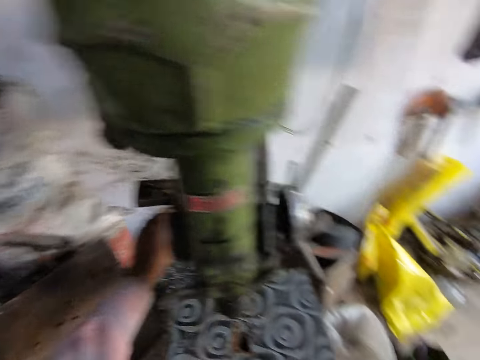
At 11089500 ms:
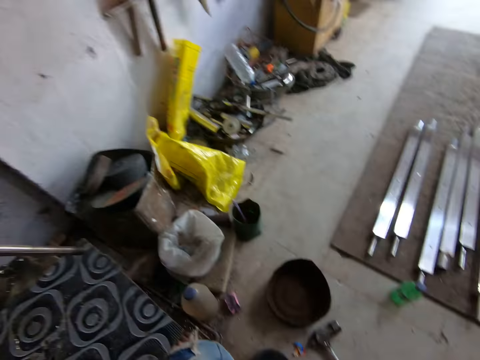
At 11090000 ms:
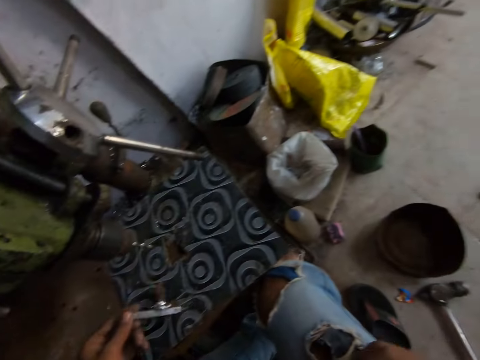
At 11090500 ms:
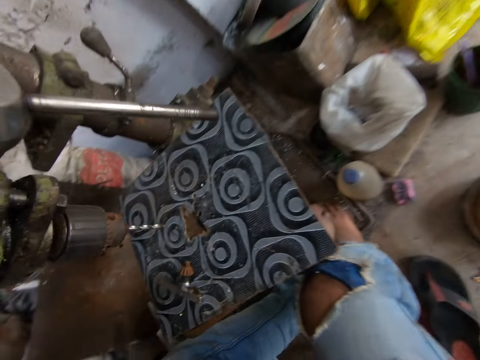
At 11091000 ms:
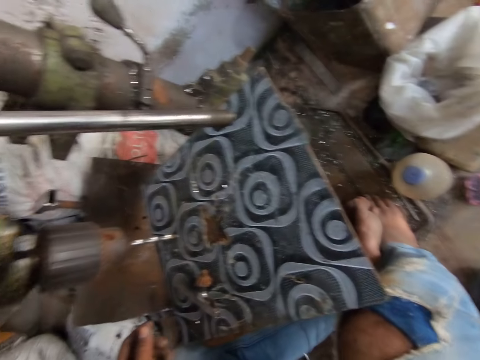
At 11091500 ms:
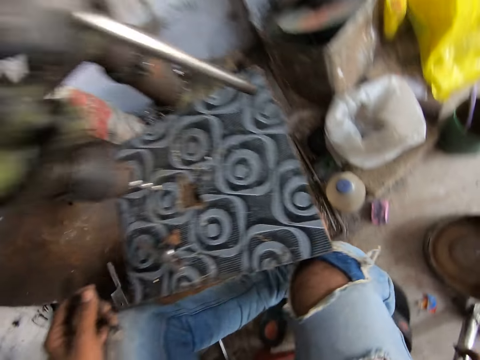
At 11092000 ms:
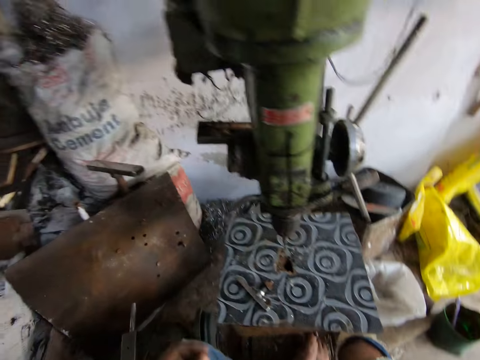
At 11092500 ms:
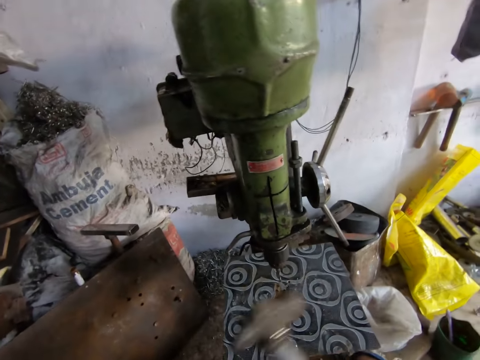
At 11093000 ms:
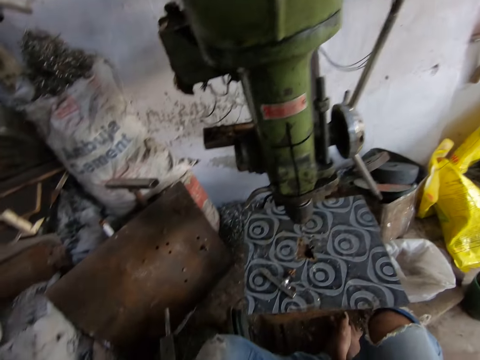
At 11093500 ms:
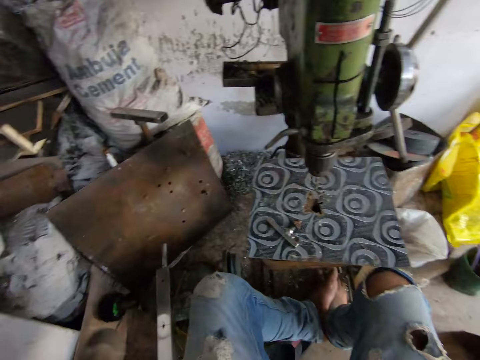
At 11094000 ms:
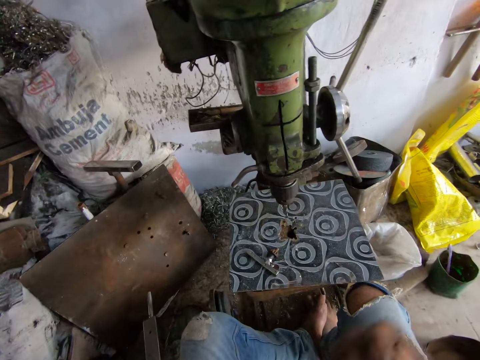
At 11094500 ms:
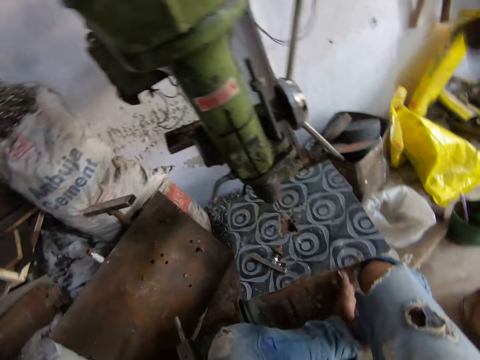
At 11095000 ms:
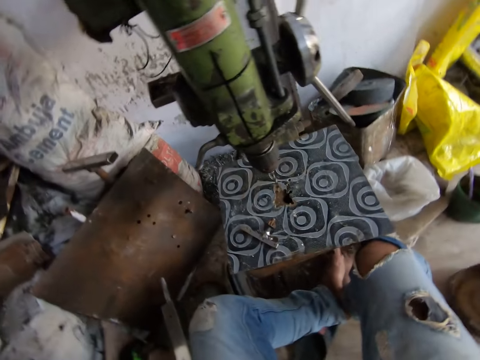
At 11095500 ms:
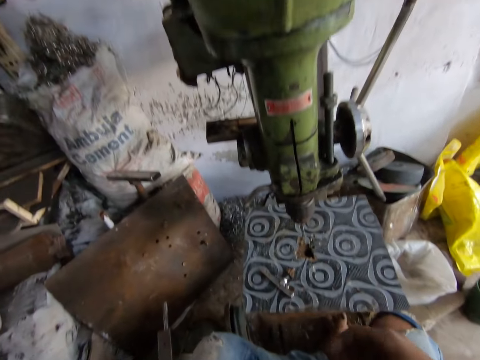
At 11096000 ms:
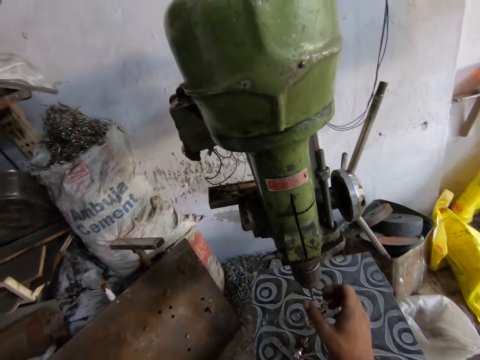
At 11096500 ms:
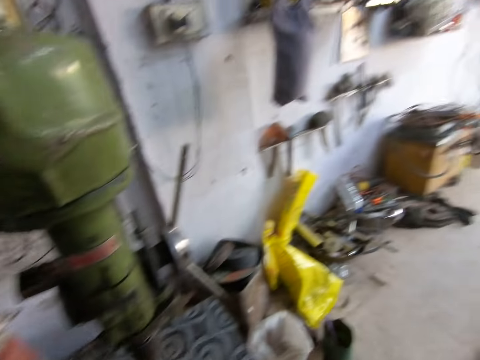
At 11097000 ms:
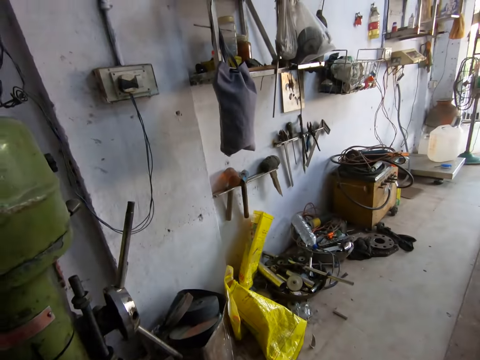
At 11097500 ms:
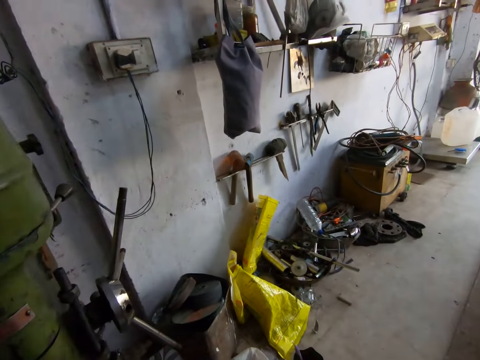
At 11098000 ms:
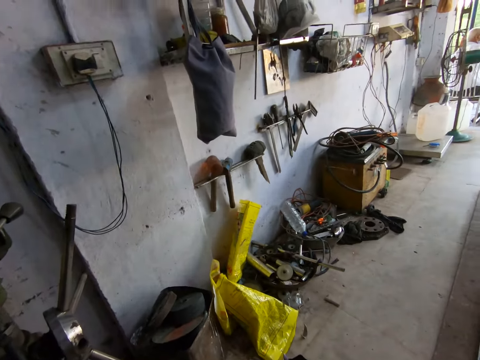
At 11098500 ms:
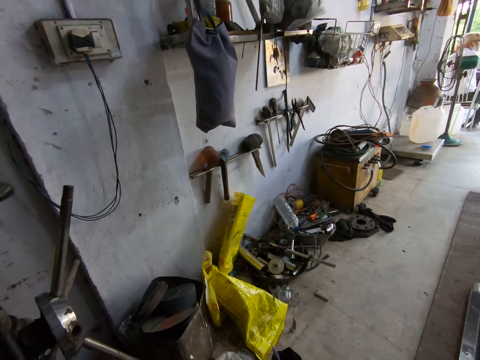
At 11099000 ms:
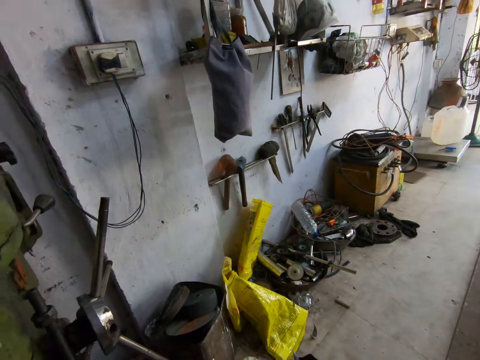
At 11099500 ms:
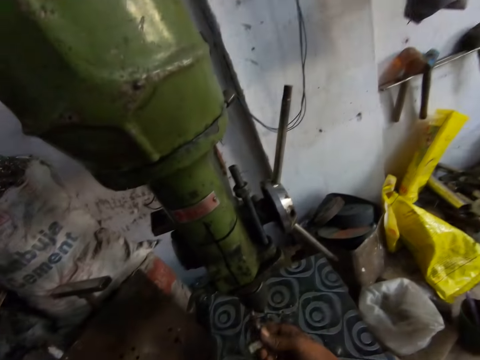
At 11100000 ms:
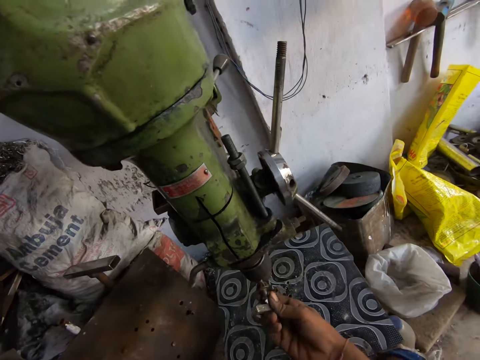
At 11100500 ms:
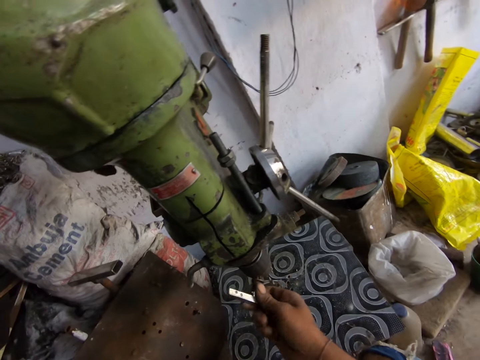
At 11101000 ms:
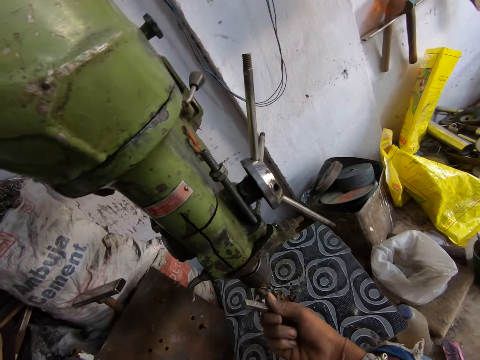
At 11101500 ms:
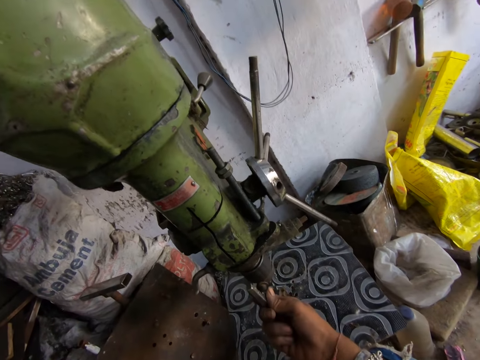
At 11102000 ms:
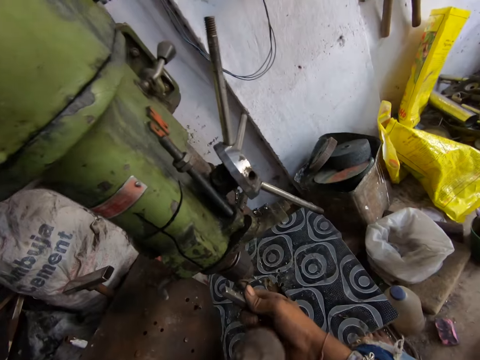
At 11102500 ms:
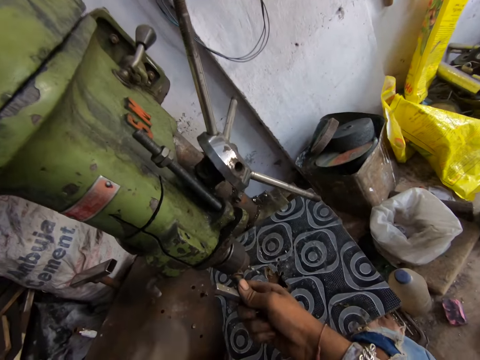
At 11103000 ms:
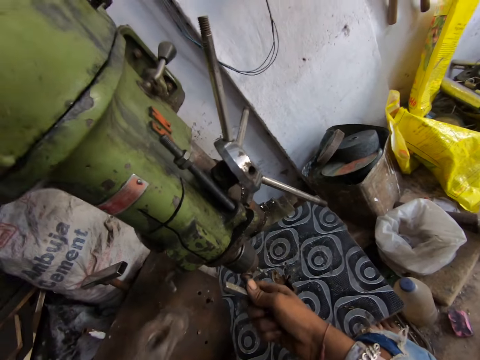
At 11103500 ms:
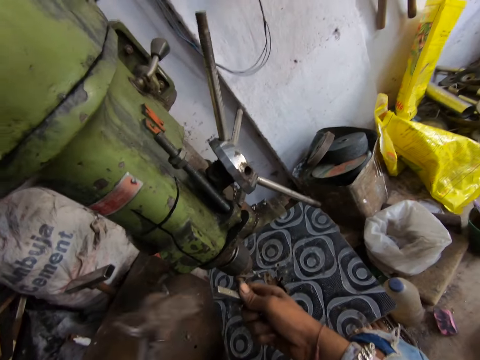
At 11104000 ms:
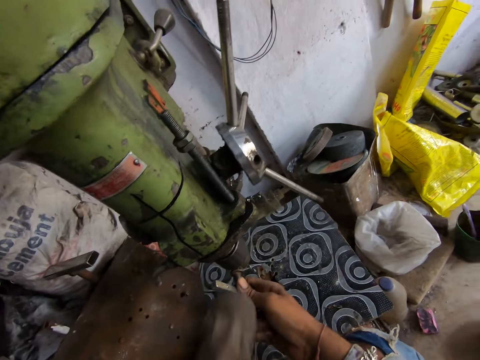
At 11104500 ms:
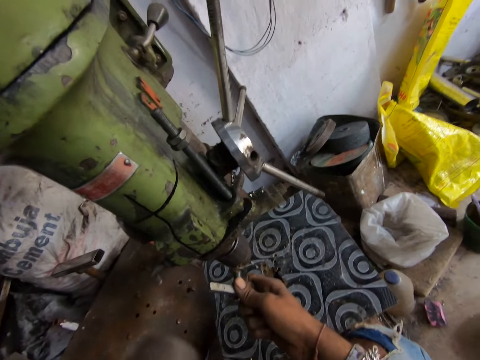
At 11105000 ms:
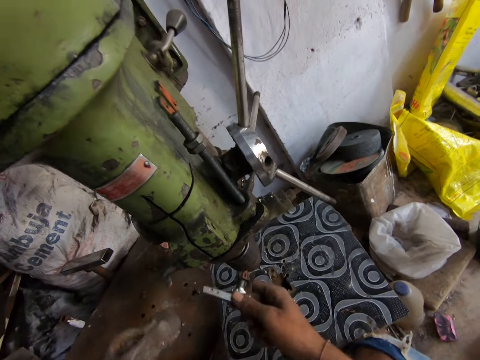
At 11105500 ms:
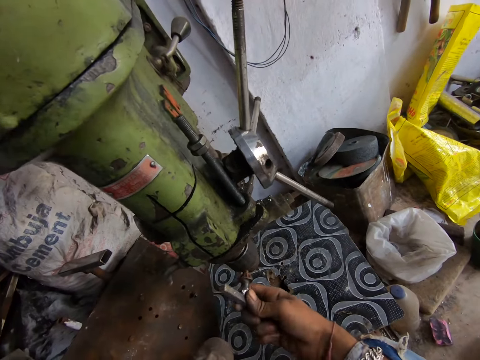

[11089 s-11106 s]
The camera wearer picks up tools. They fix something on the bench pillar drill machine. They hit the object with a hammer.

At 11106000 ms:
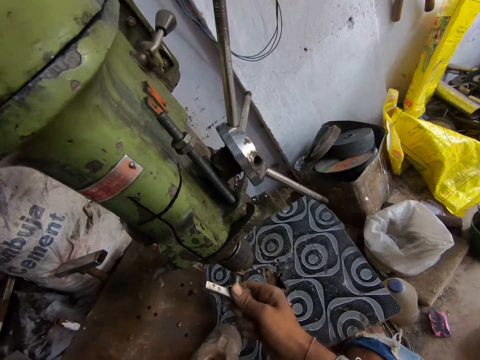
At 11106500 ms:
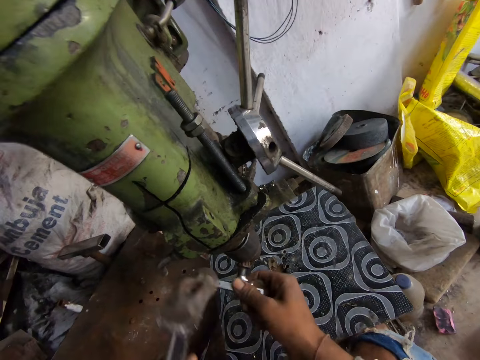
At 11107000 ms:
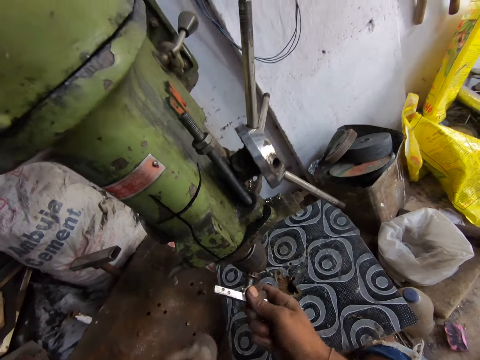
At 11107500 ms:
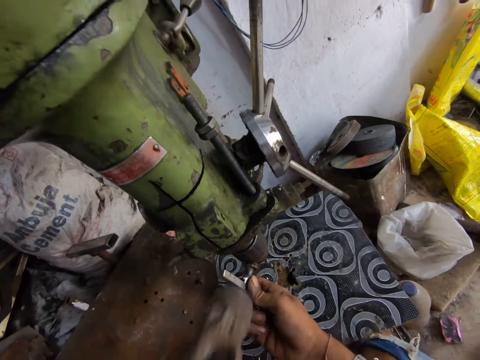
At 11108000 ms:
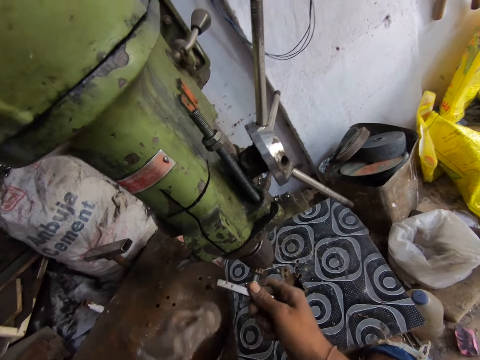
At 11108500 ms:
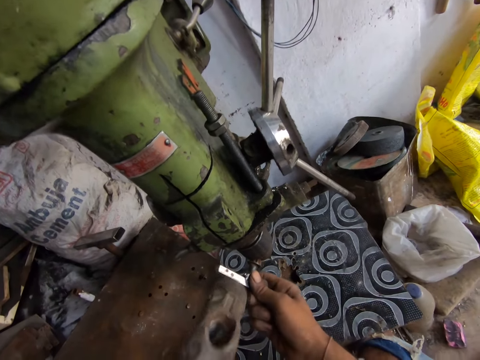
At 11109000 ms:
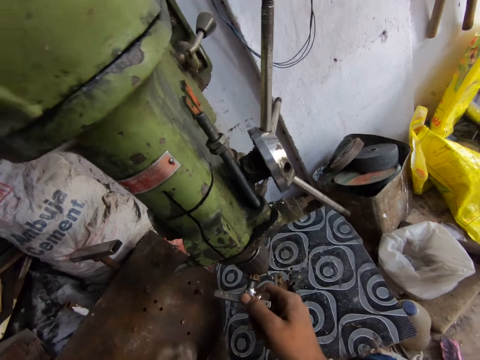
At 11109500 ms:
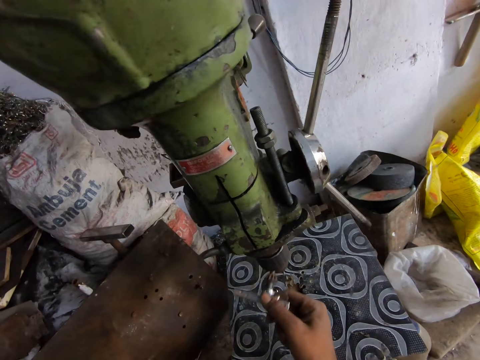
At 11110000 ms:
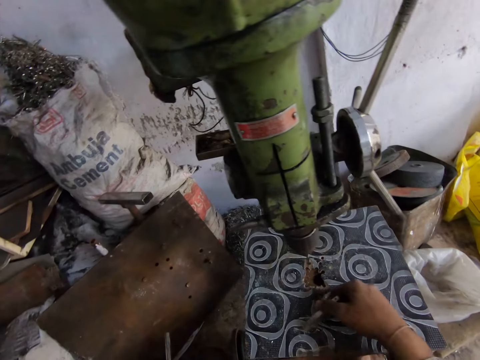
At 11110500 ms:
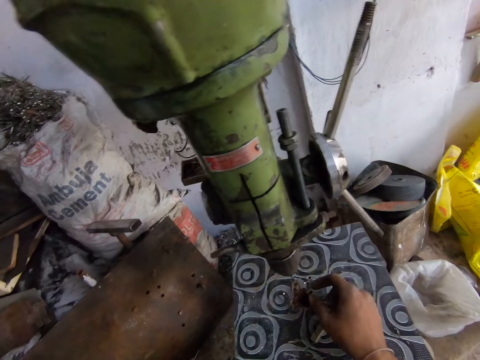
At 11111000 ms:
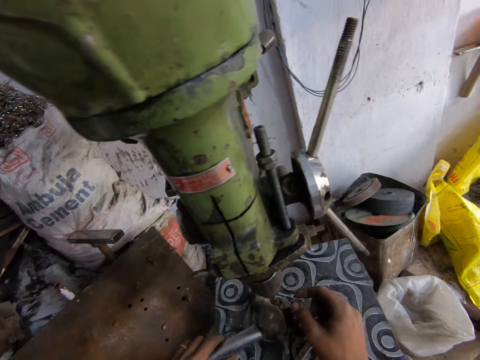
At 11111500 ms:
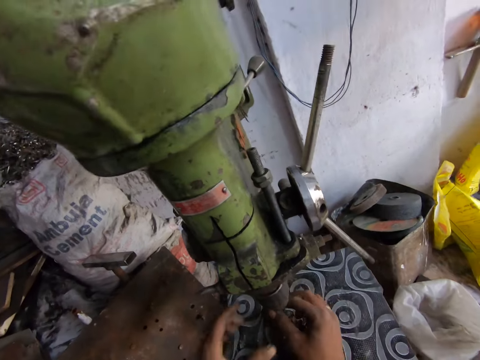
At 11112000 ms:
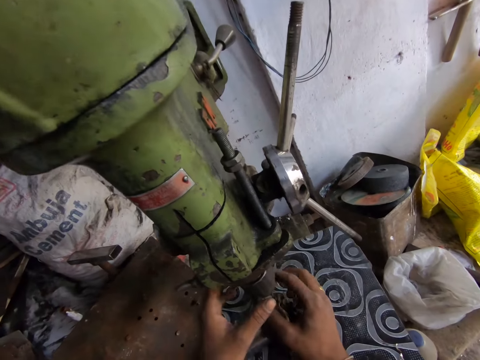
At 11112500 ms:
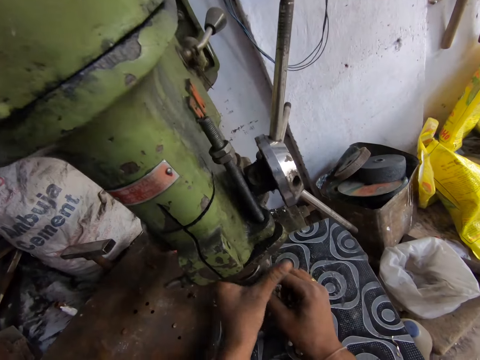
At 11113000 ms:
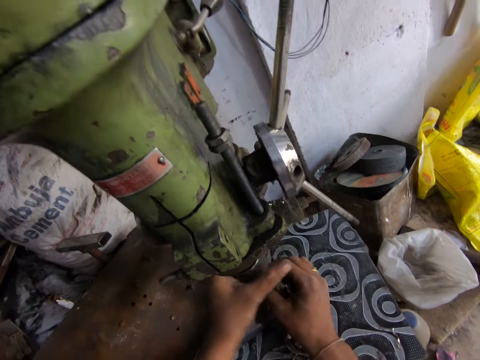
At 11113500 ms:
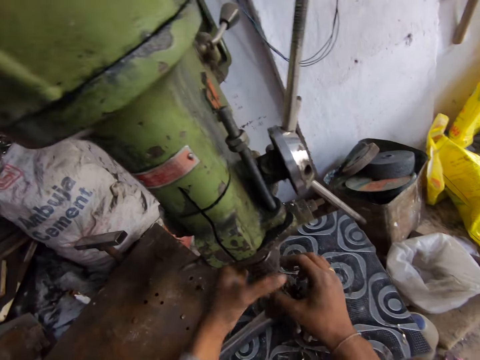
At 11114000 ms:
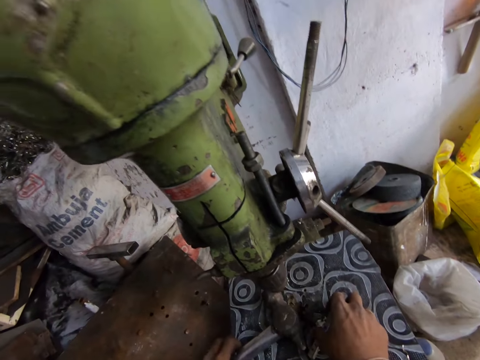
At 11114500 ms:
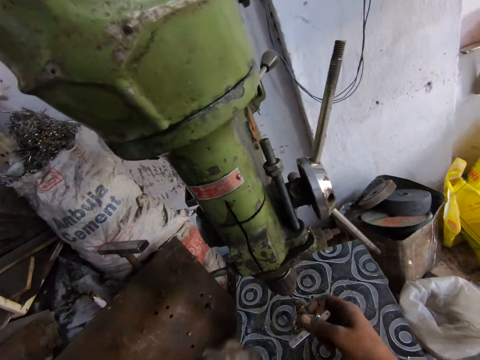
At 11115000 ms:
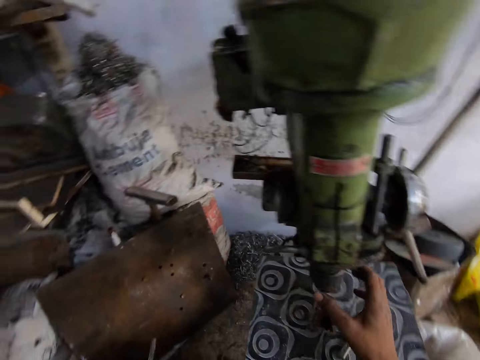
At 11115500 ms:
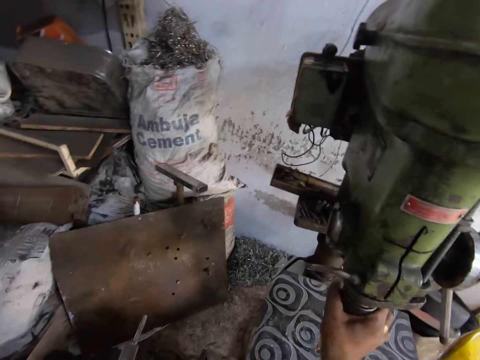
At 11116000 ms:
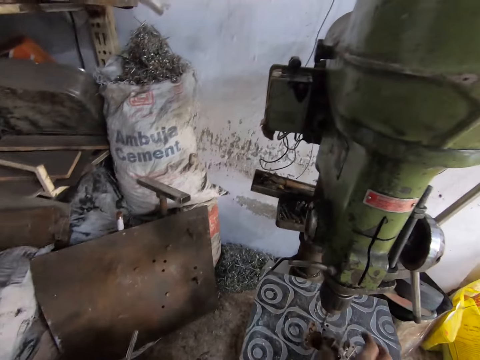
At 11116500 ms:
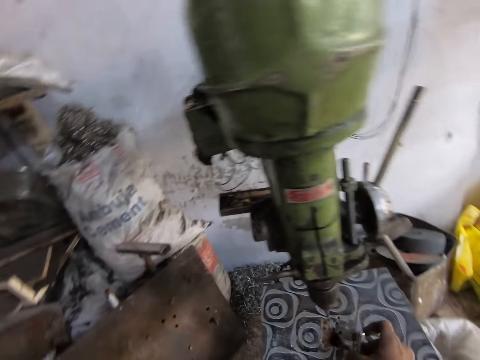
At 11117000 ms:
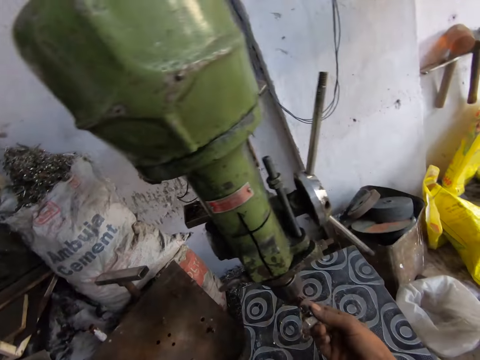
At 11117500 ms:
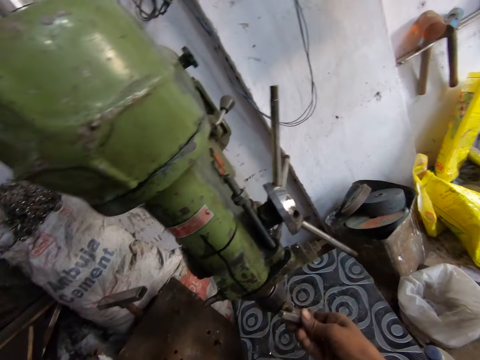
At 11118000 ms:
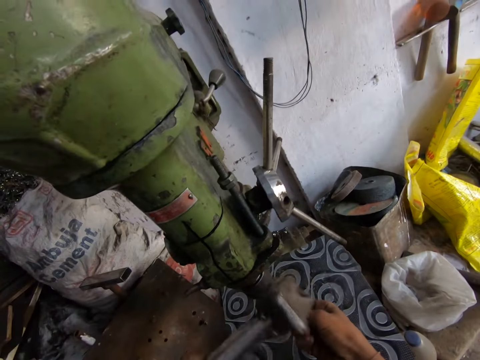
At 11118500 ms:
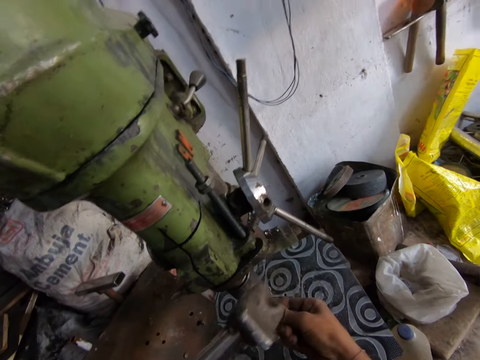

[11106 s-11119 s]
The camera wearer drops something. They drop the hammer. They loosen the bench pillar drill machine. They pick up tools. They fix something on the bench pillar drill machine. They hit the object with the hammer.
